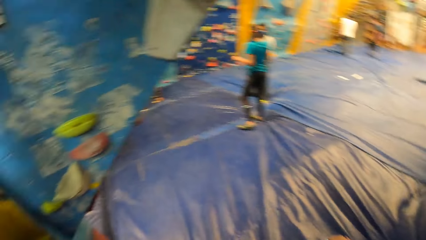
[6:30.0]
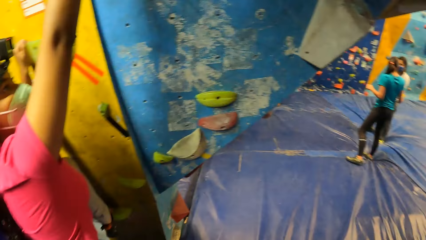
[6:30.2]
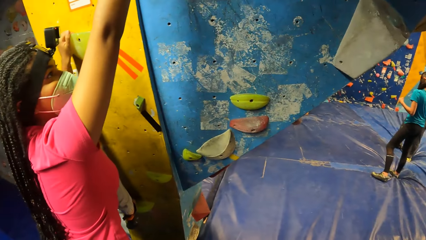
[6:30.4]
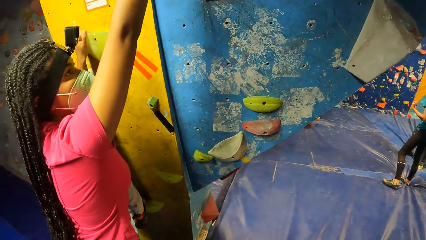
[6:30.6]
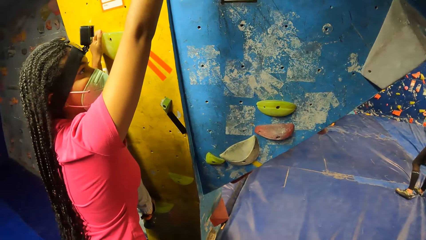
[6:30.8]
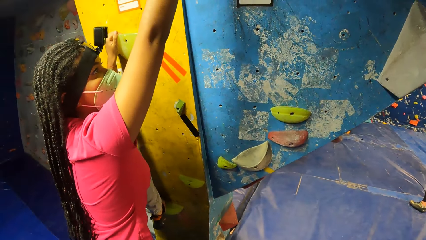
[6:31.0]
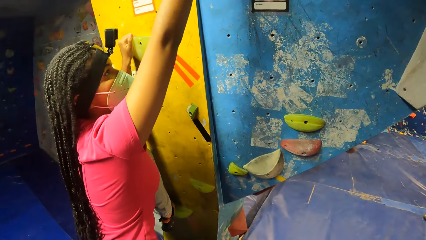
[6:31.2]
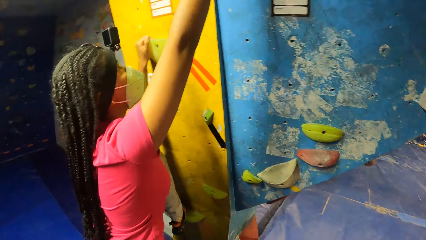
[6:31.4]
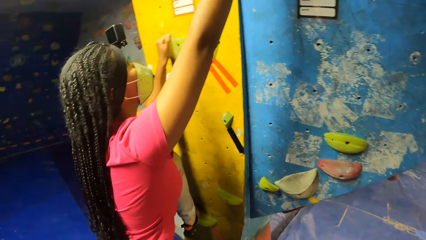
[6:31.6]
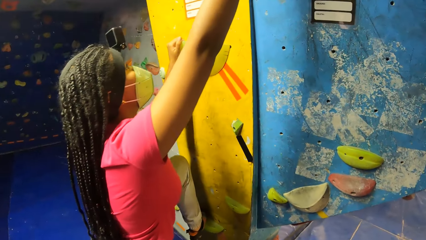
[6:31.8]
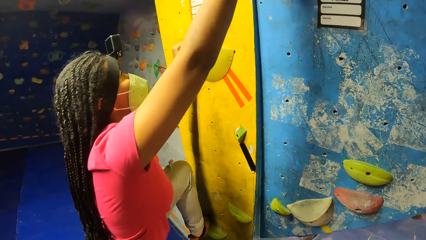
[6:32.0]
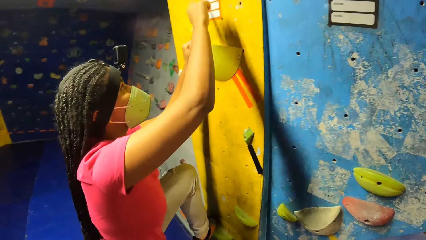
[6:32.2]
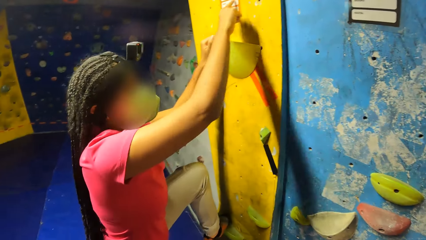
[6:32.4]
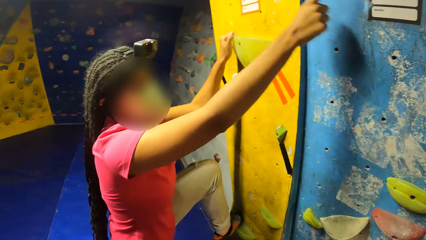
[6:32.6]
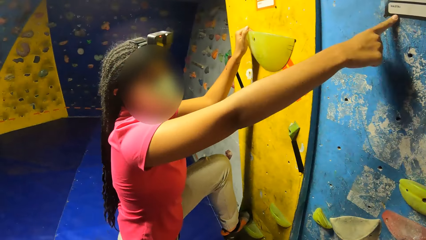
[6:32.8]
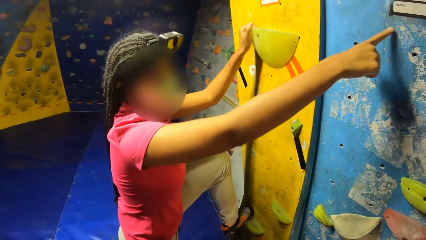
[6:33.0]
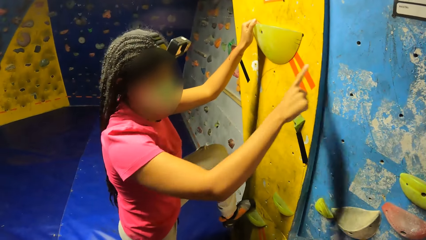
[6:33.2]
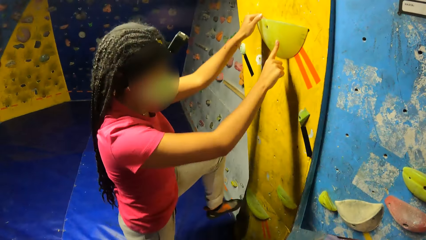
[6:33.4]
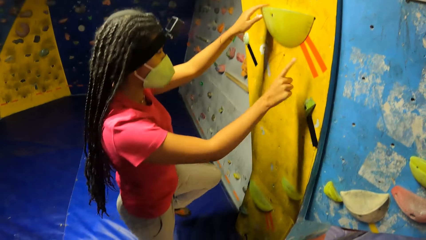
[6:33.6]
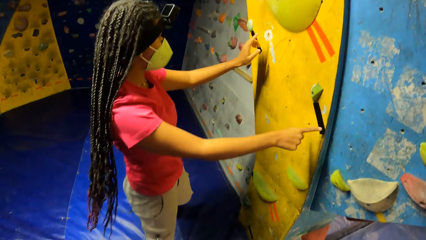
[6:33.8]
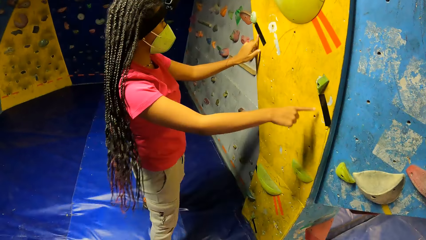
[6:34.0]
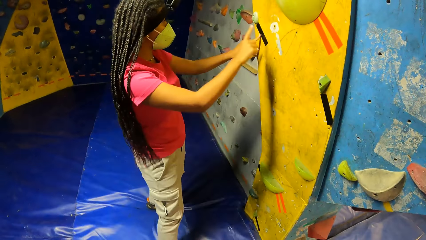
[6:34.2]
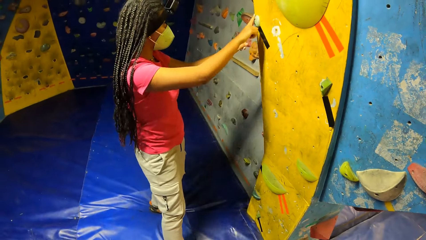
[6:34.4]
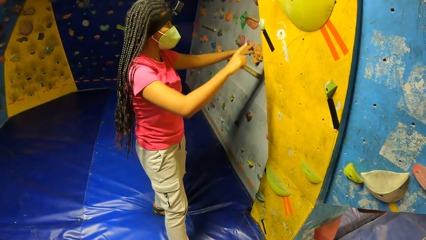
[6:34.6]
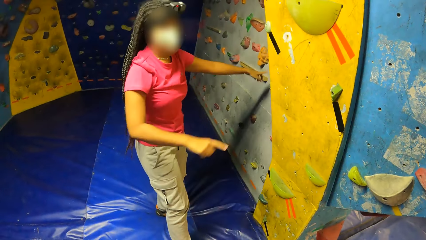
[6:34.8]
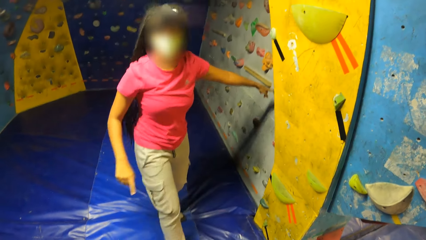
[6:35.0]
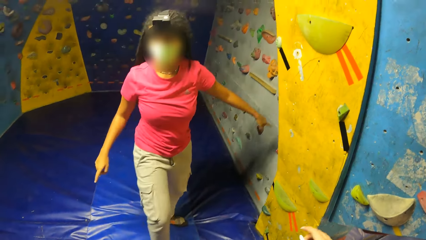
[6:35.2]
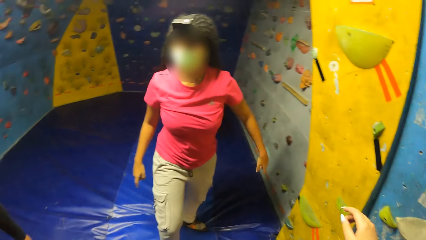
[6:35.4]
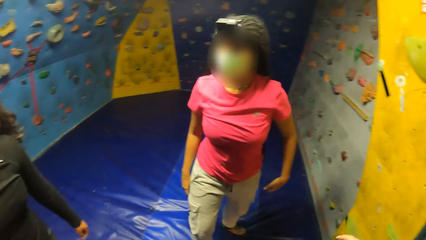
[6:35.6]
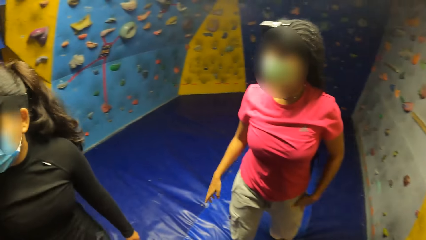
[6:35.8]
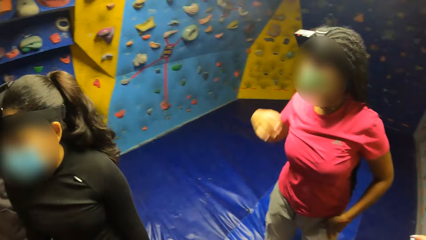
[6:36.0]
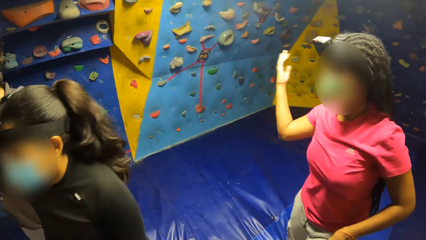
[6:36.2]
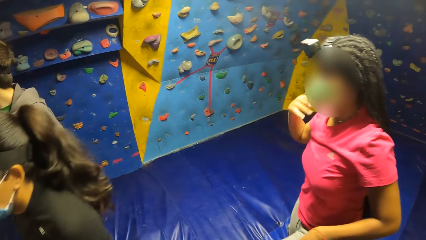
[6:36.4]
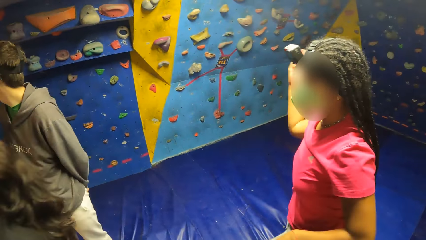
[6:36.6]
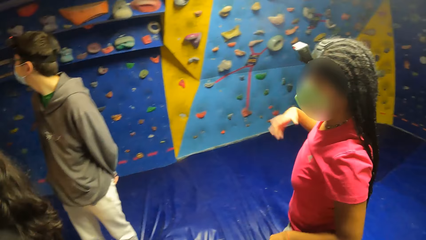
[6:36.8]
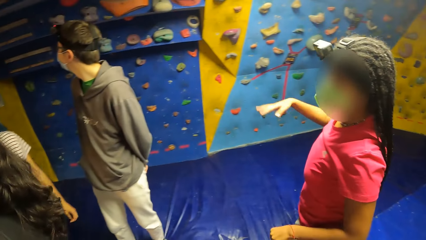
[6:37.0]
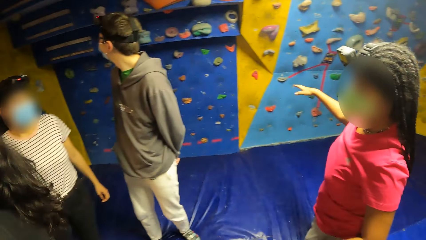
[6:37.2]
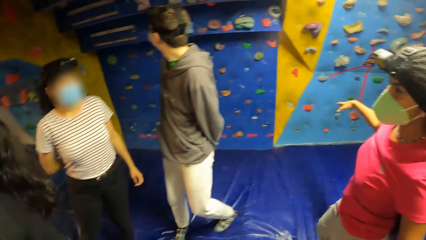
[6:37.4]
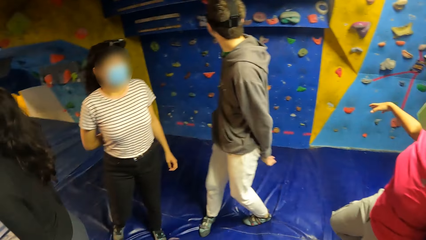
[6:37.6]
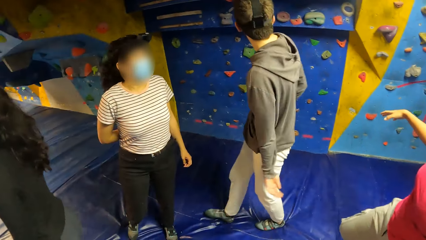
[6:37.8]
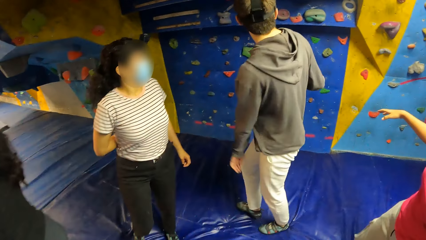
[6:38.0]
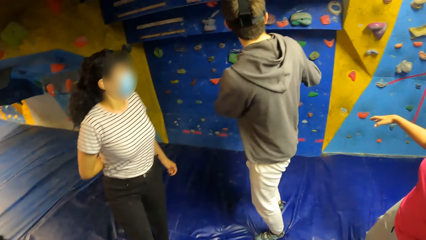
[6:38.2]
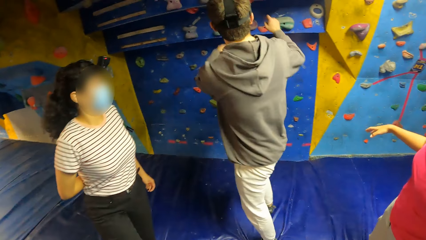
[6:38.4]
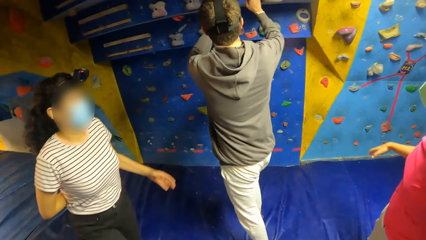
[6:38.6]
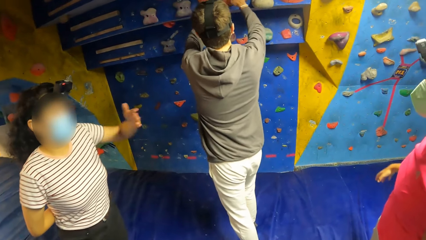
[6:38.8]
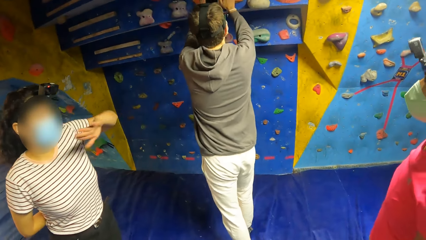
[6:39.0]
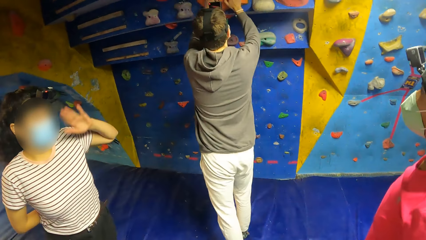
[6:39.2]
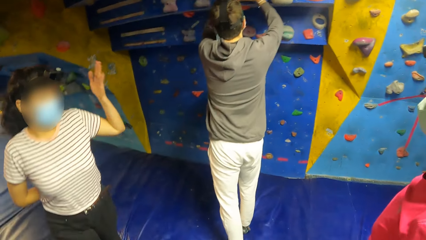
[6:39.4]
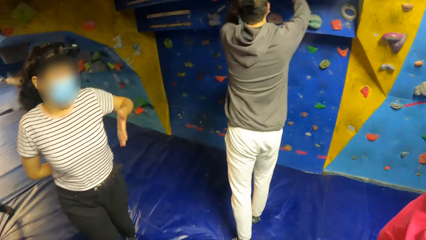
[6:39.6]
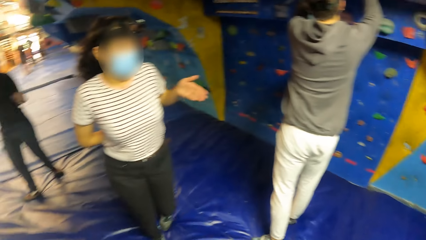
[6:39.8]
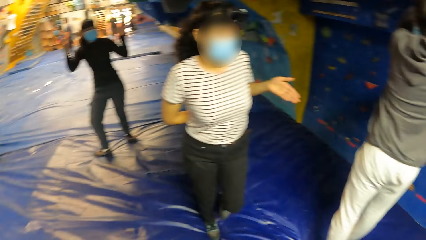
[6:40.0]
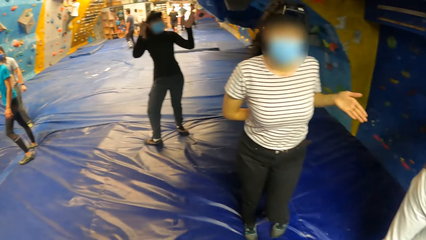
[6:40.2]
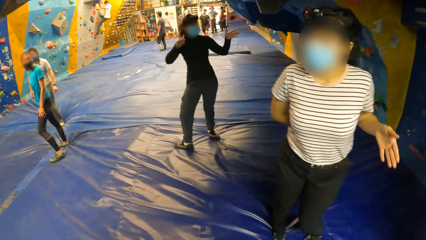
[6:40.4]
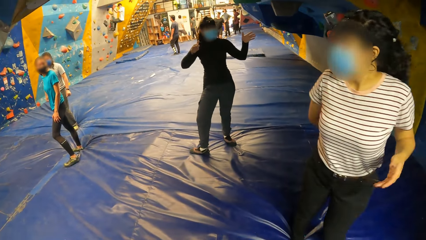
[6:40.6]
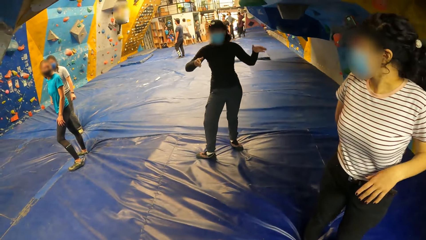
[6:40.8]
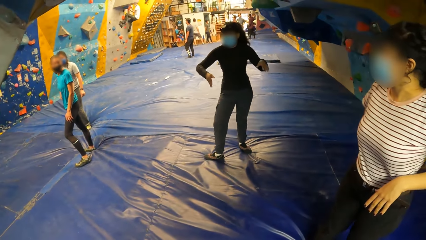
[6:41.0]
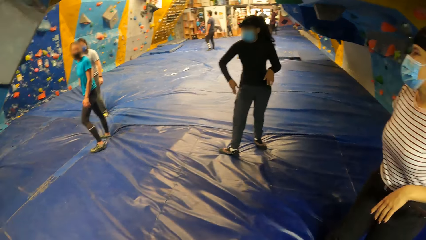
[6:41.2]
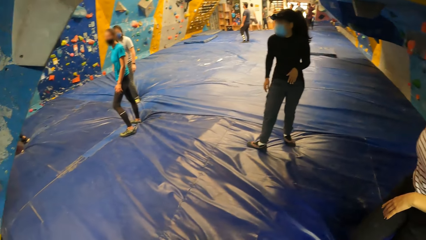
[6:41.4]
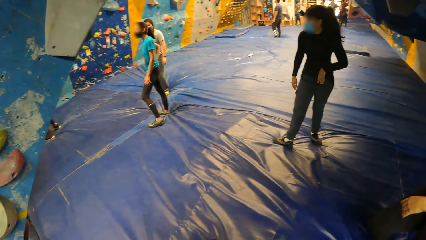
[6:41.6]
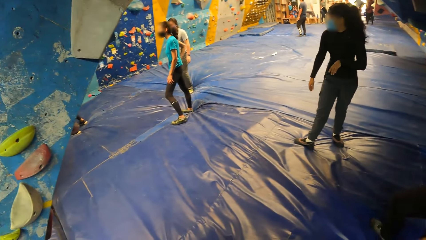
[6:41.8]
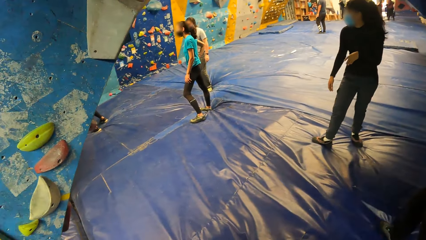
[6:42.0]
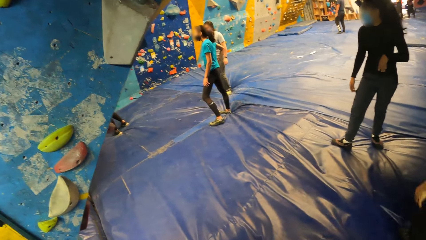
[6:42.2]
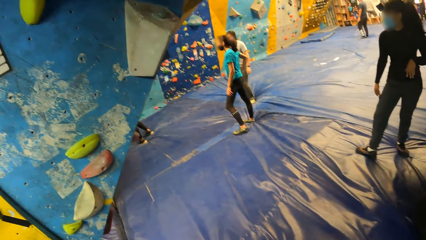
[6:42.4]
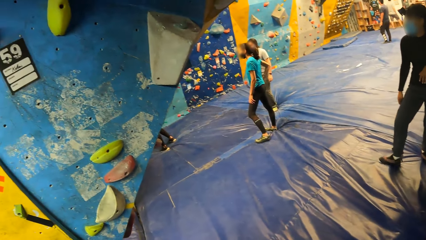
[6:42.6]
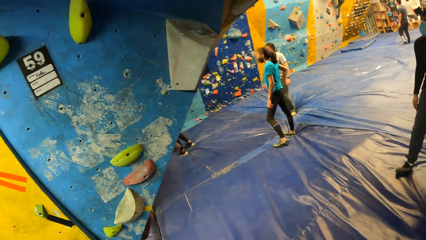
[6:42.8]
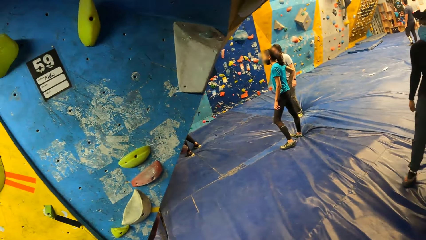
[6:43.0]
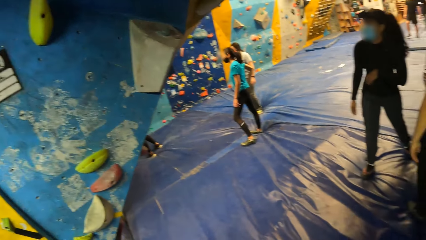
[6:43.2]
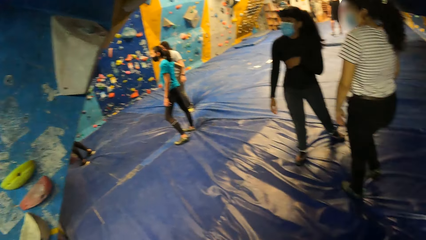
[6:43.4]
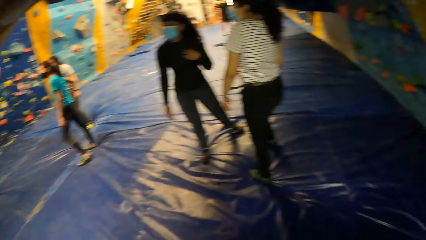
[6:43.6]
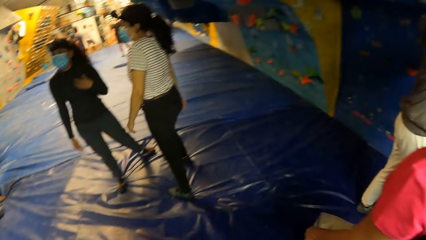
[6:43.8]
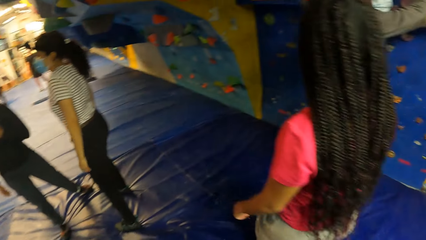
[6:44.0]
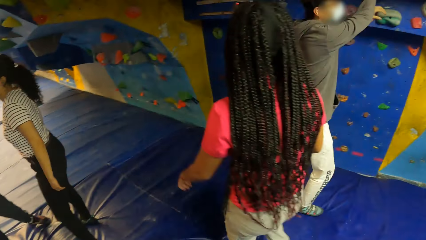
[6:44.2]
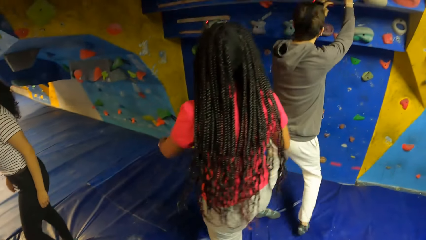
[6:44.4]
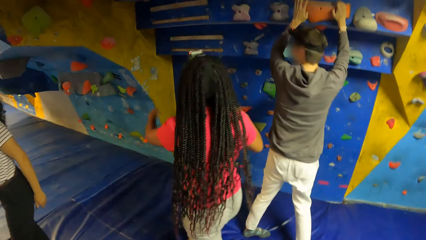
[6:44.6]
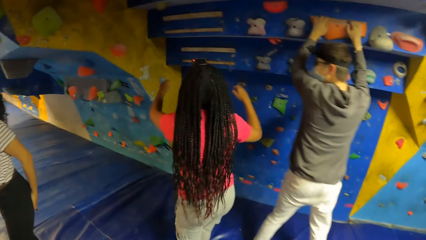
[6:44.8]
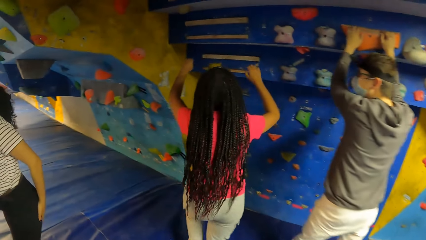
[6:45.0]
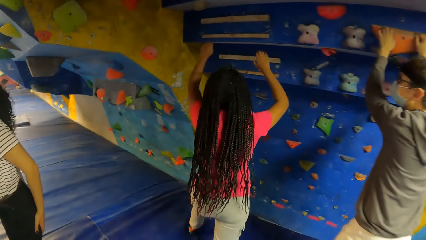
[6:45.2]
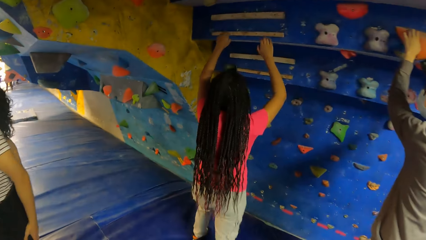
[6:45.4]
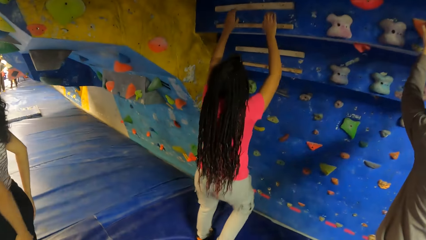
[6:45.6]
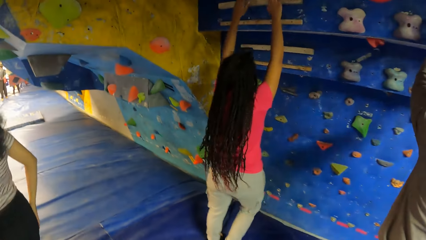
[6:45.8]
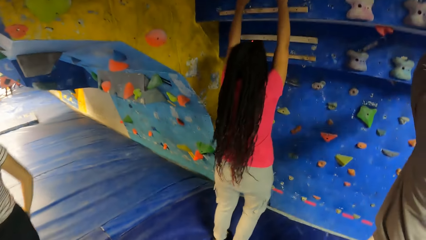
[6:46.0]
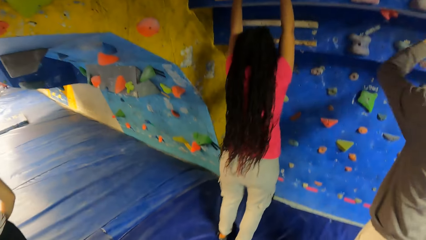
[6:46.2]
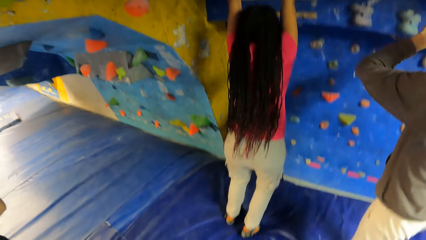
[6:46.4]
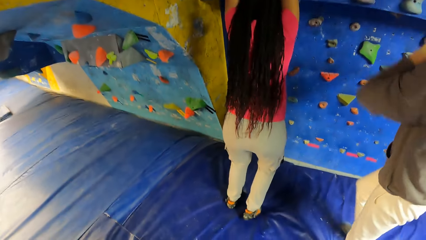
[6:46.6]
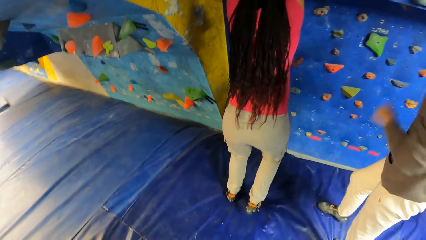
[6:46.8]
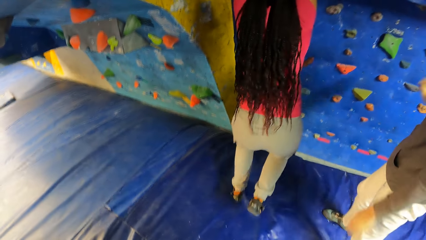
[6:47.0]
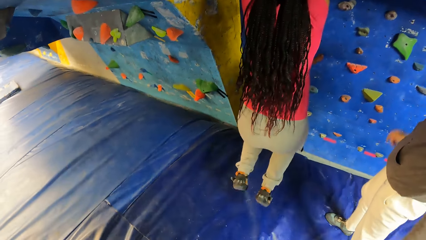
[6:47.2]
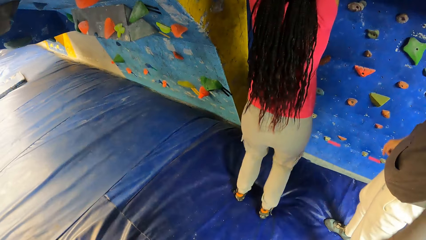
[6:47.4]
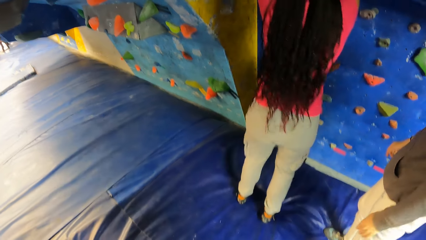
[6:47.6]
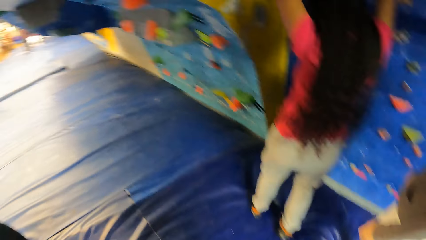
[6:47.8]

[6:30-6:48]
The camera wearer interacts with a woman. They look around the room and talk with a person. Another woman analyzes a wall. She moves away from the wall. The camera wearer looks around the room. The second woman talks with the first woman. A man puts his hands on a wall. The second woman holds a climbing hold on the wall with her hands.
